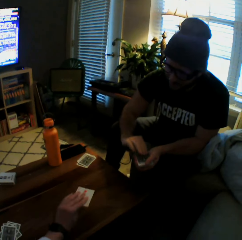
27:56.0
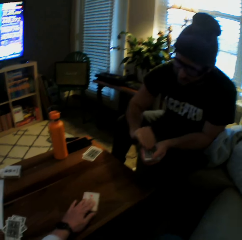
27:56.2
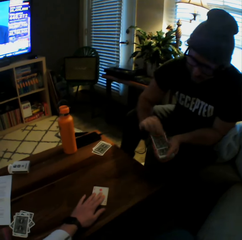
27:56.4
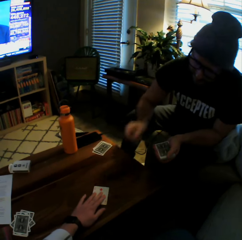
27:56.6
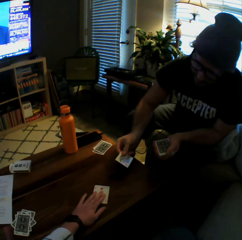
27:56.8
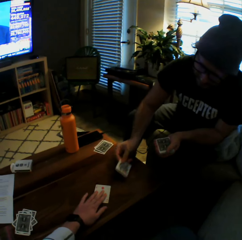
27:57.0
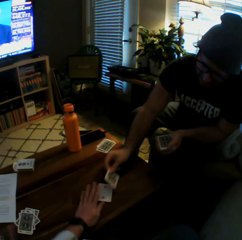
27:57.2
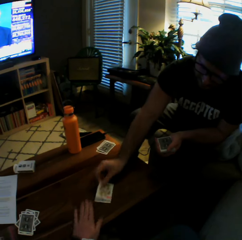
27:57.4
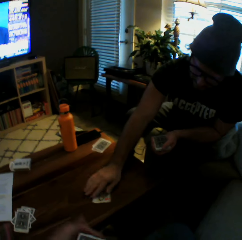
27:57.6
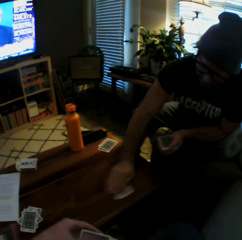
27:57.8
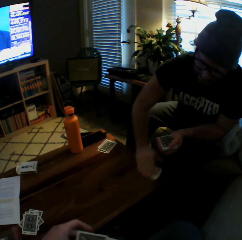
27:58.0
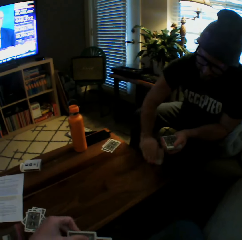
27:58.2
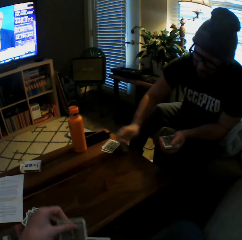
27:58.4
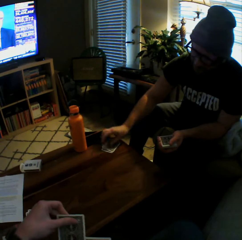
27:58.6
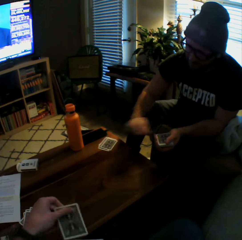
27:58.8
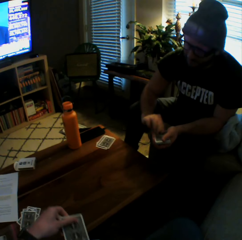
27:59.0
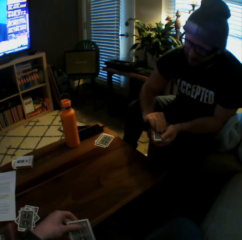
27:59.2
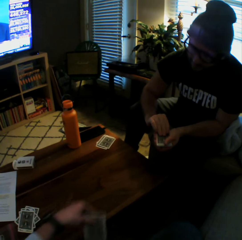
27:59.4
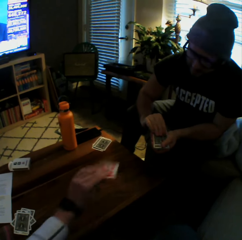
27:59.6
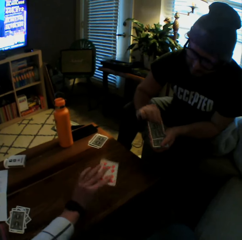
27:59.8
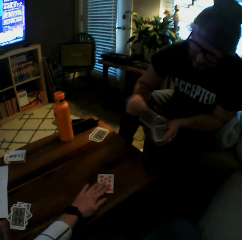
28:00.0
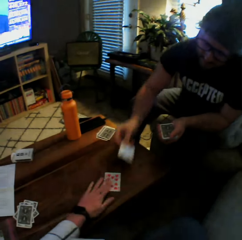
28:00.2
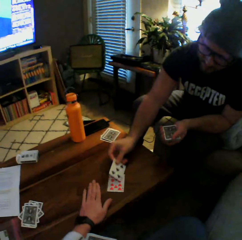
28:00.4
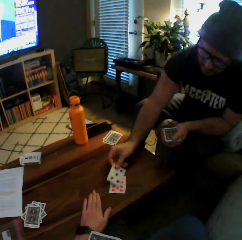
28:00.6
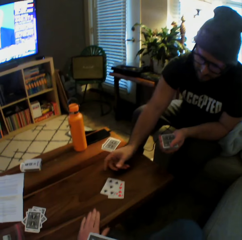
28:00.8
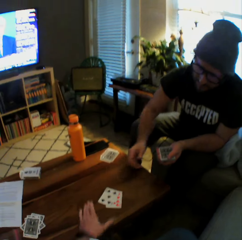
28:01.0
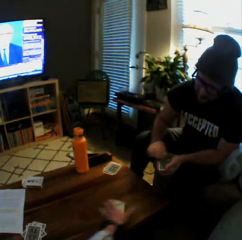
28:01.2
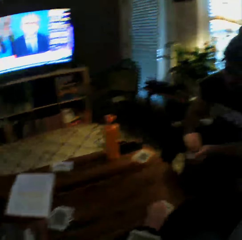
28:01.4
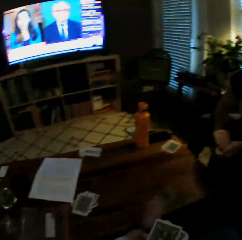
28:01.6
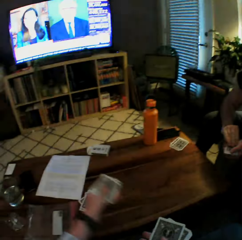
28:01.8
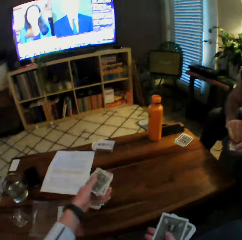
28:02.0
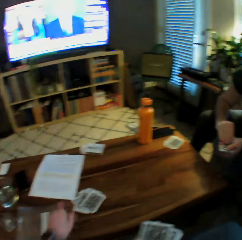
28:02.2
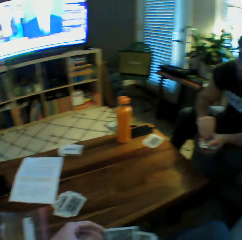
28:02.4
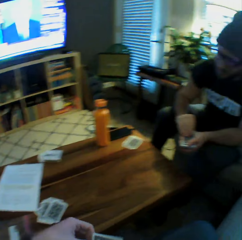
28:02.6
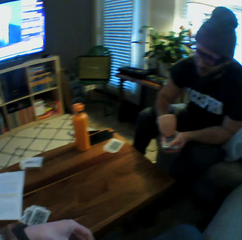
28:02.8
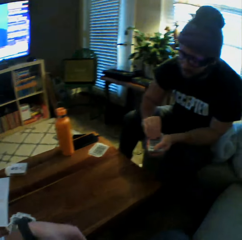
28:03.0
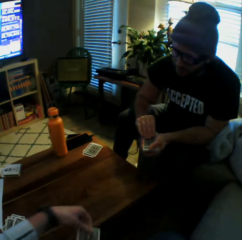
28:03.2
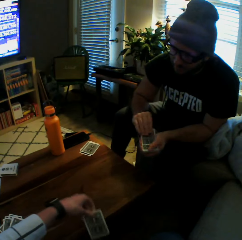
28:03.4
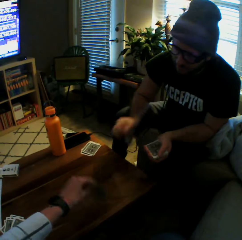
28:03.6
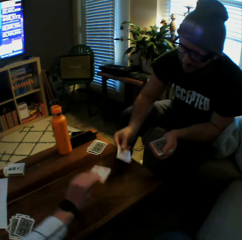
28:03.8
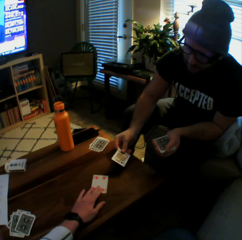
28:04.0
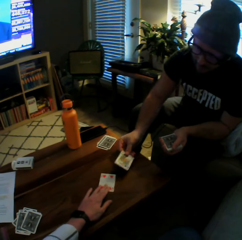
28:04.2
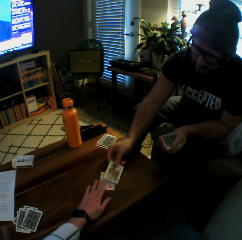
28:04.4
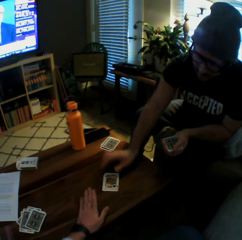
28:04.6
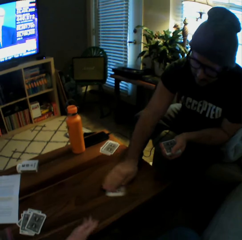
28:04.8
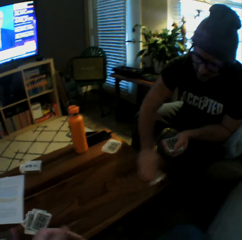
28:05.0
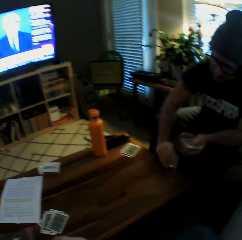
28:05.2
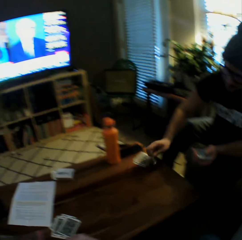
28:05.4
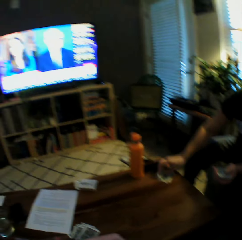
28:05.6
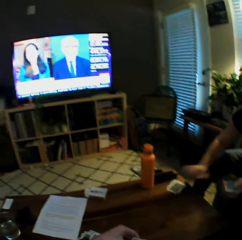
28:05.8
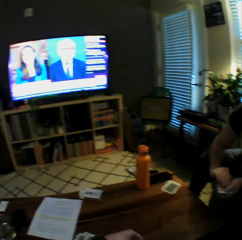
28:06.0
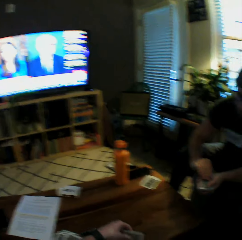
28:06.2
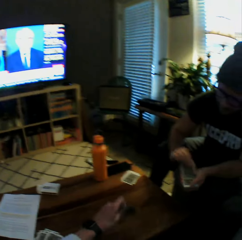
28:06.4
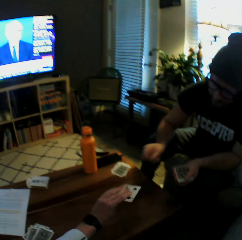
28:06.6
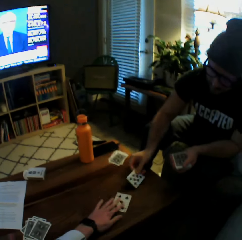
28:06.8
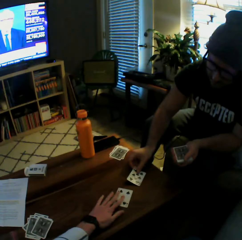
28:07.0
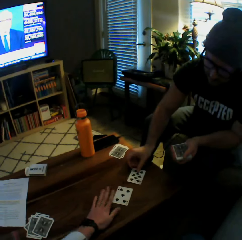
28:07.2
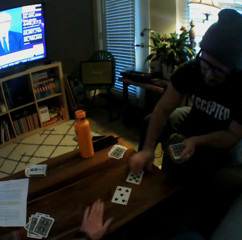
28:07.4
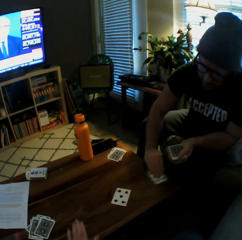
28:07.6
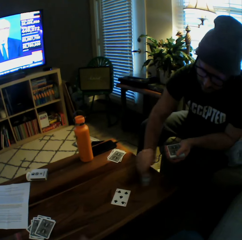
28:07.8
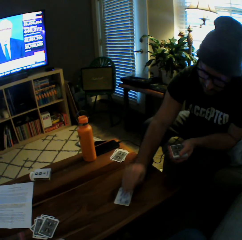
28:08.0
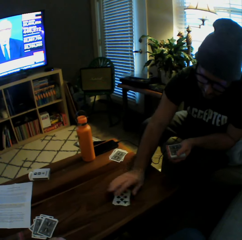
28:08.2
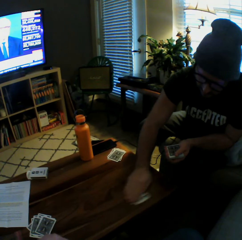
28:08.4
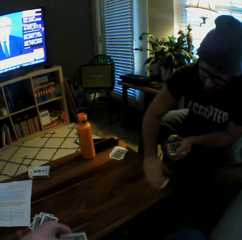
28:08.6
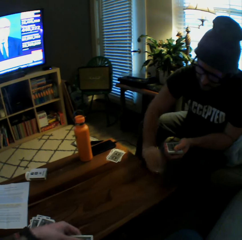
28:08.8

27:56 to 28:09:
The man drops the cards on the table with his right hand. The camera wearer drops another card on the table with her left hand. The man drops another card on the table with his right hand, picks up two cards from the table with his right hand, and drops the cards on the table with his right hand. The camera wearer drops another card on the table with her left hand. The man drops another card on the table with his right hand. The camera wearer picks up the cards on the table with her left hand and drops the cards on the table with her left hand. She drops another card on the table with her left hand. The man drops another card on the table with his right hand, picks up two cards from the table with his right hand, and drops another card on the table with his right hand. The camera wearer drops another card on the table with her left hand. The man drops another card on the table with his right hand.

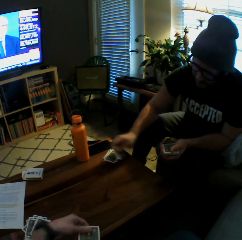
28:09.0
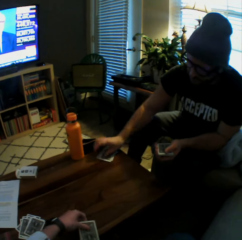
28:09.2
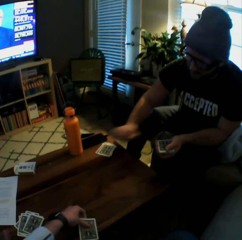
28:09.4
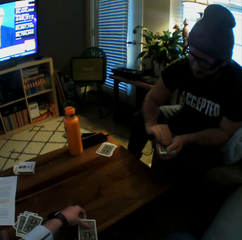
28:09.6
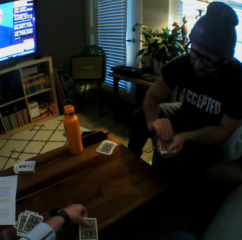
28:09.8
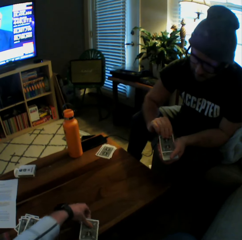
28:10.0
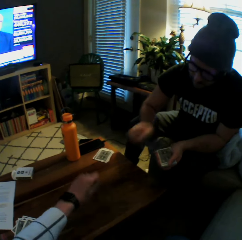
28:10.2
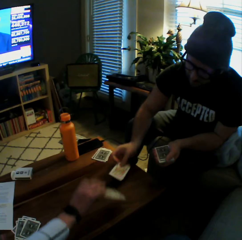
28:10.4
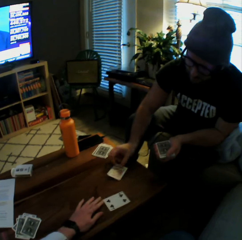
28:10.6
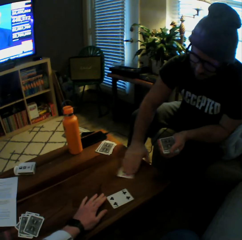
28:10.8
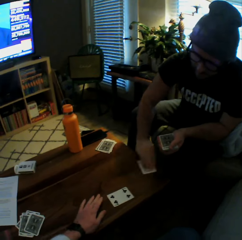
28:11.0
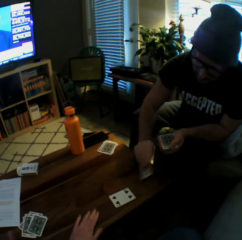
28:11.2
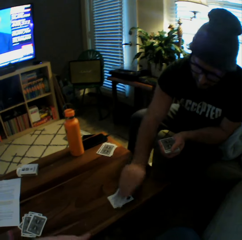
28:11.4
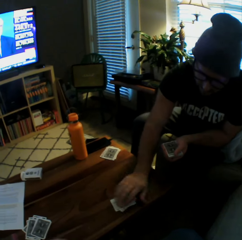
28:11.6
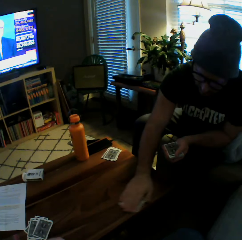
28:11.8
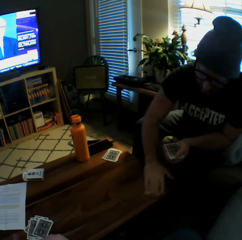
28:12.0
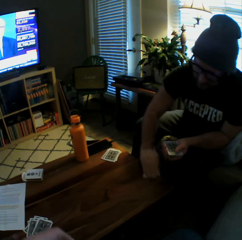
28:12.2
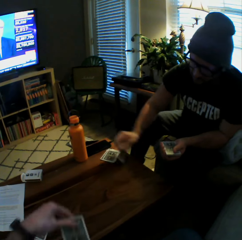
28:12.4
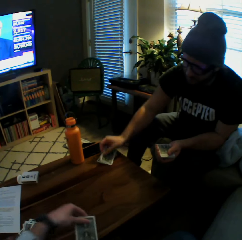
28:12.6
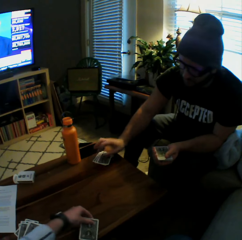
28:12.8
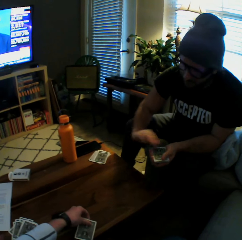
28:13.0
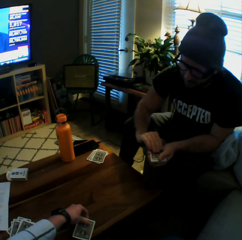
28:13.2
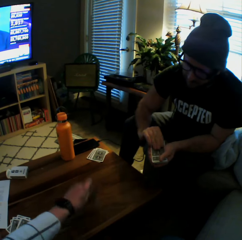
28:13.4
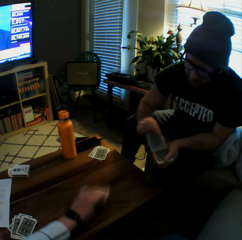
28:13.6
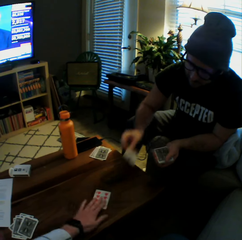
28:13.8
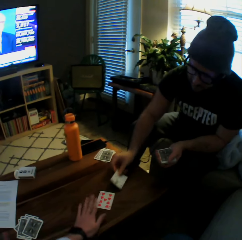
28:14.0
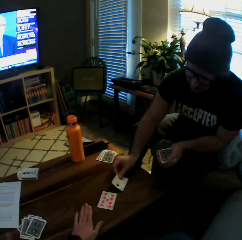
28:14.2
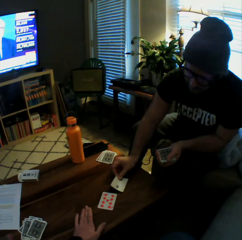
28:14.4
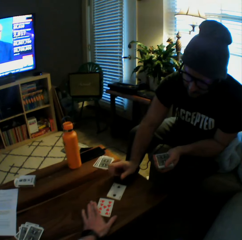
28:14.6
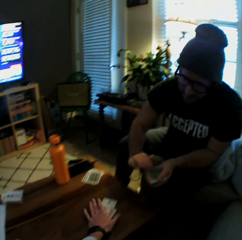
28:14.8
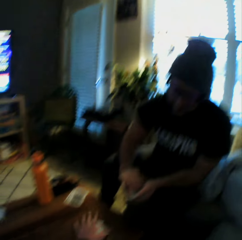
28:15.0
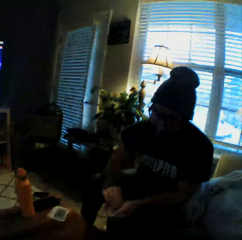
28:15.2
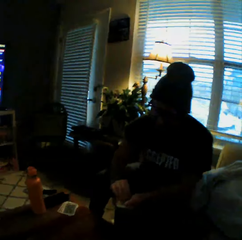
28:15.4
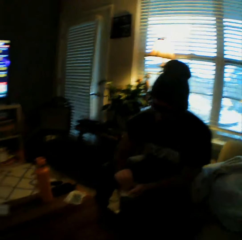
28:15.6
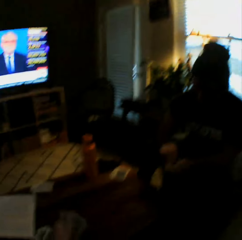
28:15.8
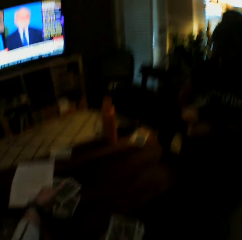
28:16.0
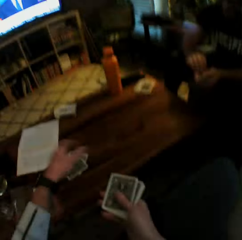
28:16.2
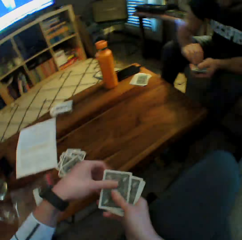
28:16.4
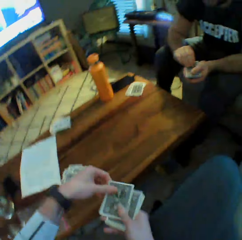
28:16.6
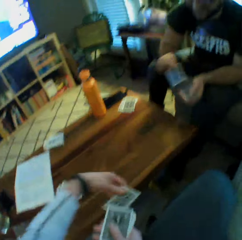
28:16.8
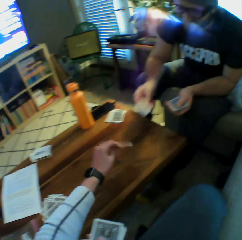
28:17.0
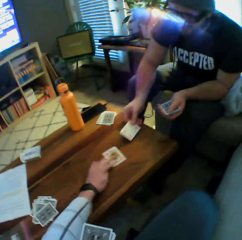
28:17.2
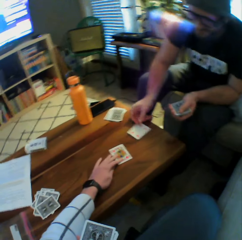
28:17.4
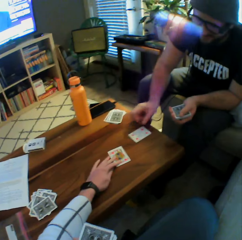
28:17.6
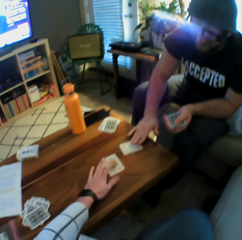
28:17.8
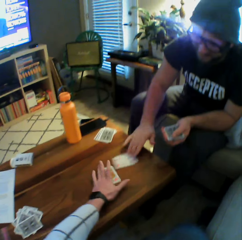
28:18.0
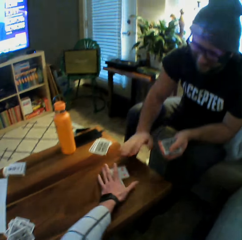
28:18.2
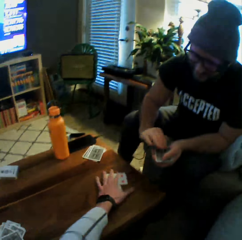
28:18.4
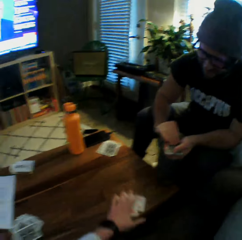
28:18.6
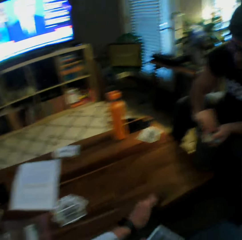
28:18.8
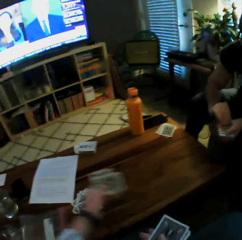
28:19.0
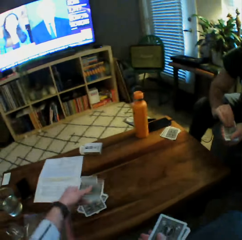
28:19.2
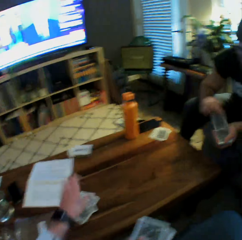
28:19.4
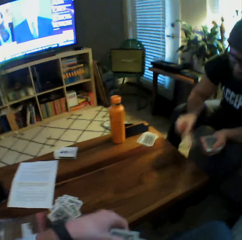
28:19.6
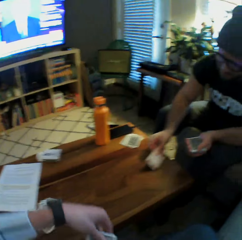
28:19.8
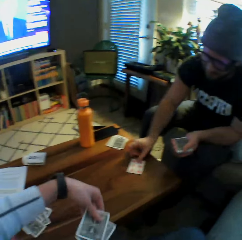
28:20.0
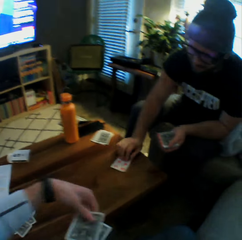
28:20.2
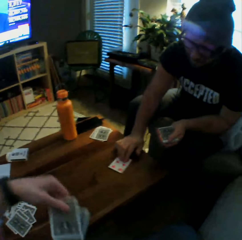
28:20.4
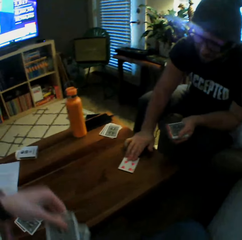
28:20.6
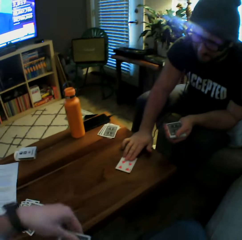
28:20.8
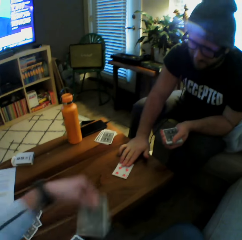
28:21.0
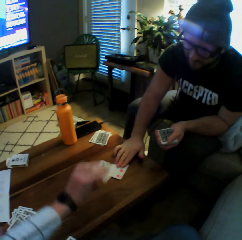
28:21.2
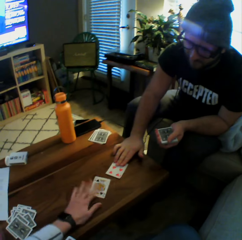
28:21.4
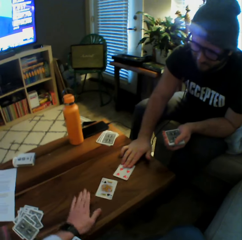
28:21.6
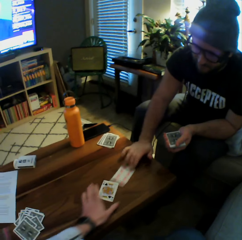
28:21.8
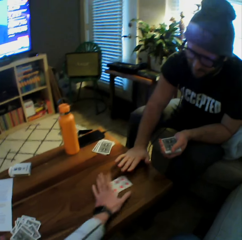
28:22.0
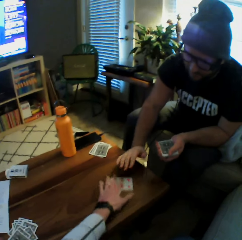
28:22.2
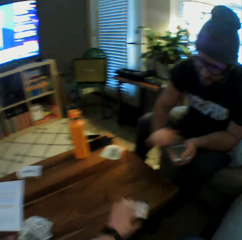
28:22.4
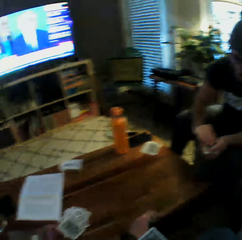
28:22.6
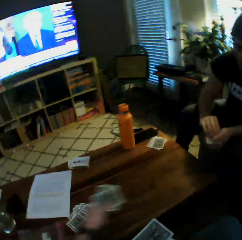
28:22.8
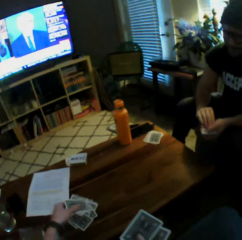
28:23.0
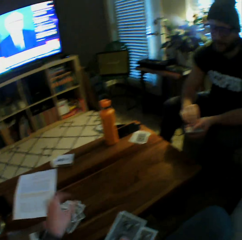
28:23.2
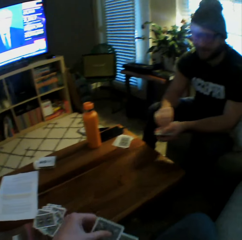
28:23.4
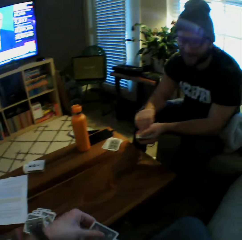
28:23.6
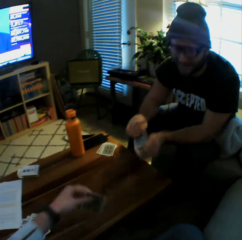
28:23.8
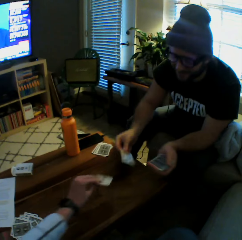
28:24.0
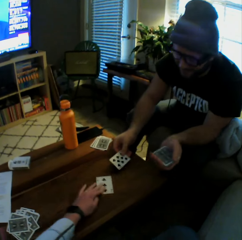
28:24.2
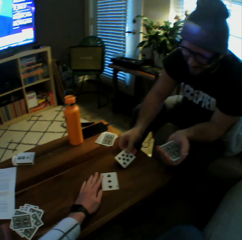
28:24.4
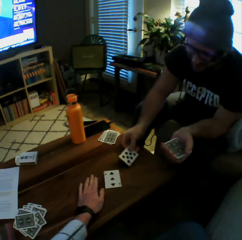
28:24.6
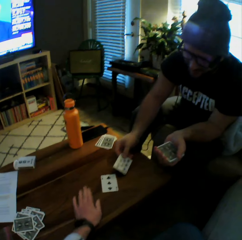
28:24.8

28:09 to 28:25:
The man picks up two cards from the table with his right hand and drops the cards on the table with his right hand. The camera wearer drops another card on the table with her left hand. The man drops another card on the table with his right hand. The man picks up two cards from the table with his right hand and drops the cards on the table with his right hand. The camera wearer drops another card on the table with her left hand. The man drops another card on the table with his right hand. The camera wearer interacts with the man. She picks up the cards on the table with her left hand and drops the cards on the table with her left hand. She drops another card on the table with her left hand. The man drops another card on the table with his right hand. The camera wearer picks up the cards on the table with her left hand and drops the cards on the table with her left hand. The man drops another card on the table with his right hand. The camera wearer drops another card on the table with her left hand. She picks up the cards on the table with her left hand and drops the cards on the table with her left hand. She drops another card on the table with her left hand.
